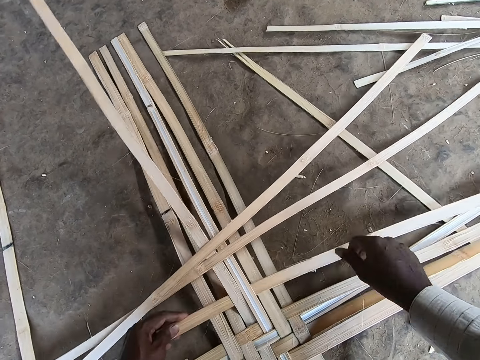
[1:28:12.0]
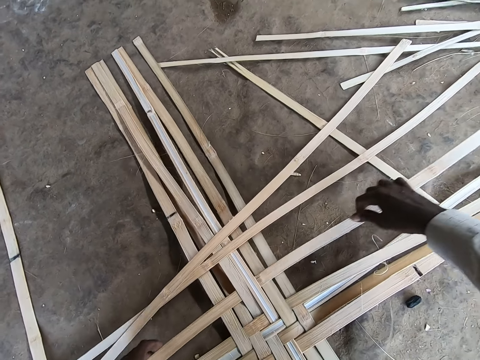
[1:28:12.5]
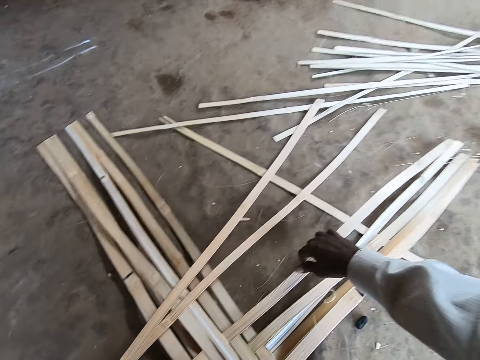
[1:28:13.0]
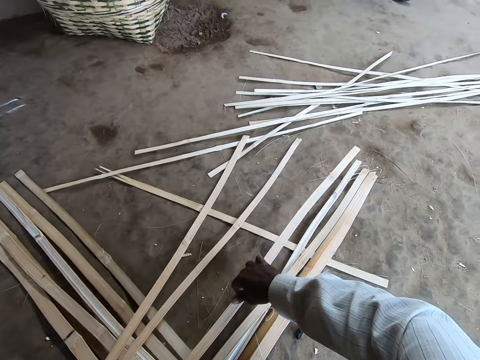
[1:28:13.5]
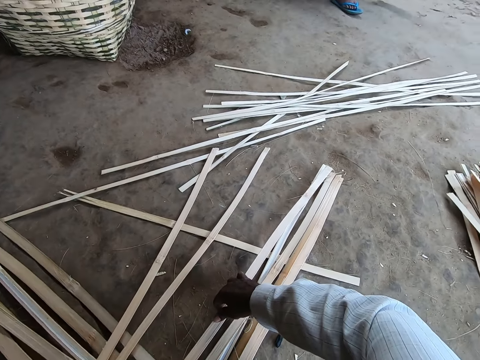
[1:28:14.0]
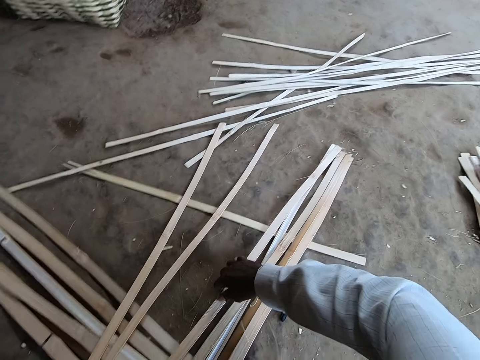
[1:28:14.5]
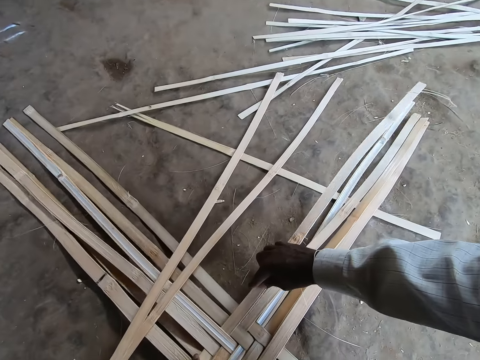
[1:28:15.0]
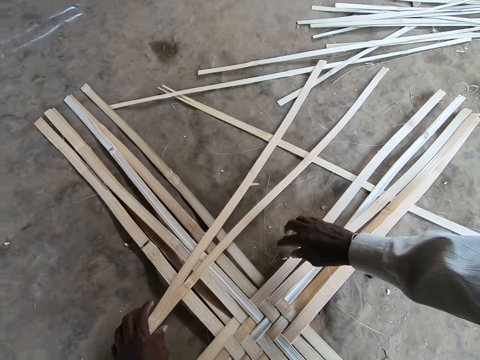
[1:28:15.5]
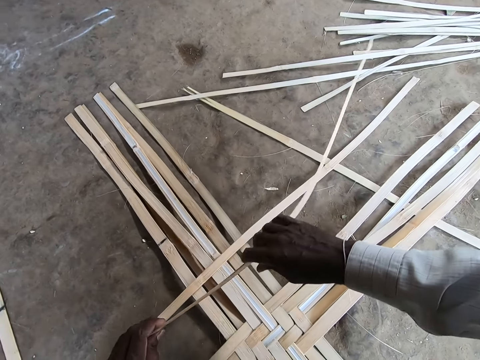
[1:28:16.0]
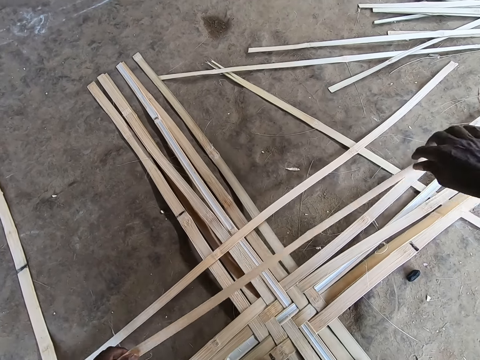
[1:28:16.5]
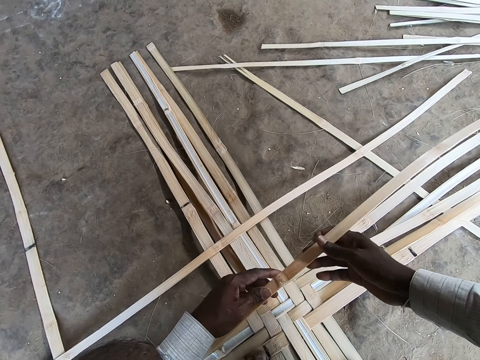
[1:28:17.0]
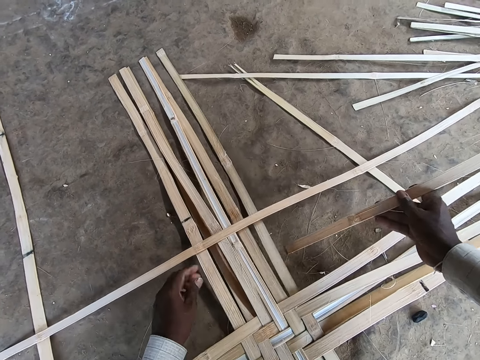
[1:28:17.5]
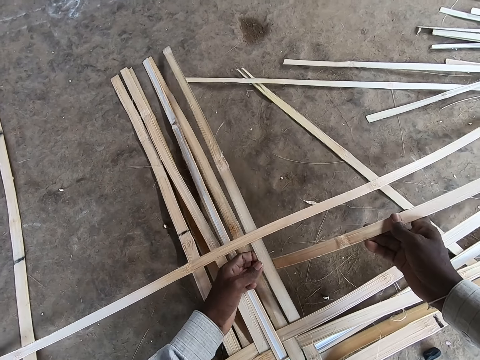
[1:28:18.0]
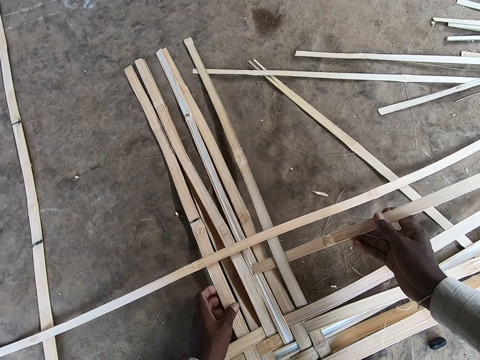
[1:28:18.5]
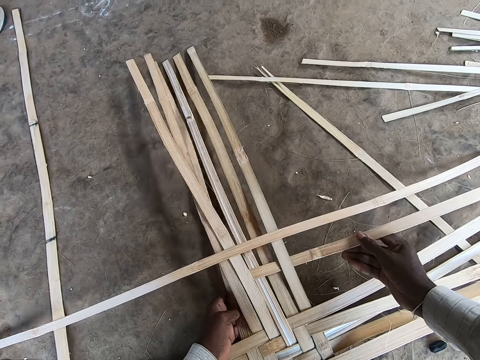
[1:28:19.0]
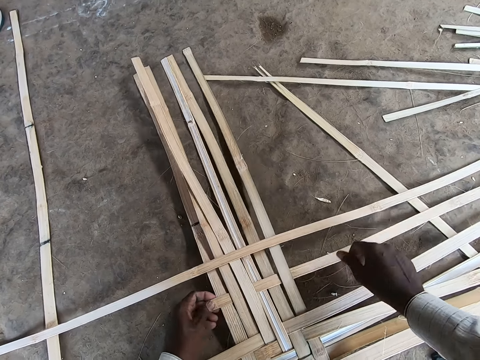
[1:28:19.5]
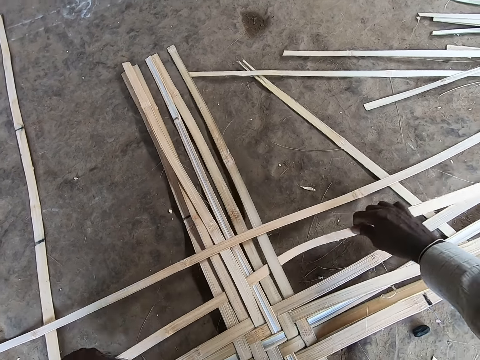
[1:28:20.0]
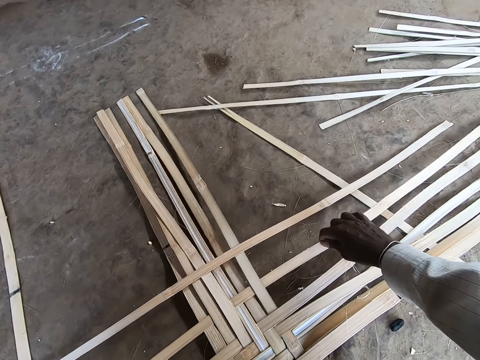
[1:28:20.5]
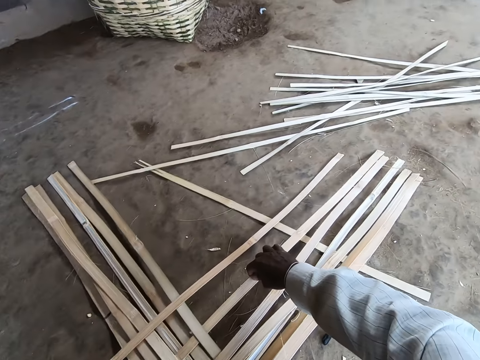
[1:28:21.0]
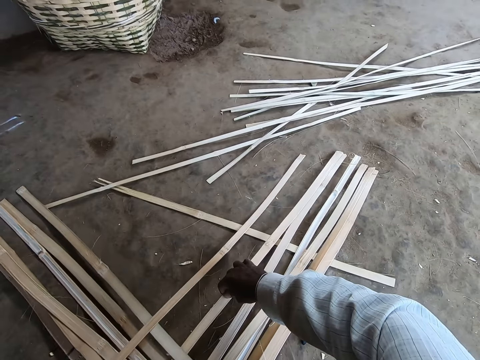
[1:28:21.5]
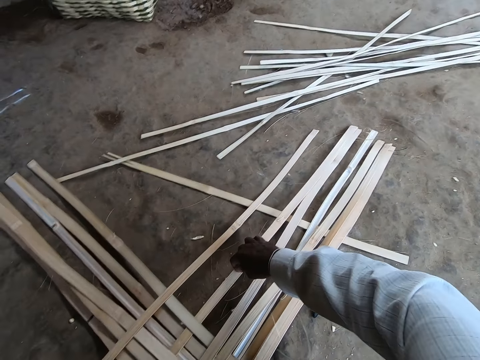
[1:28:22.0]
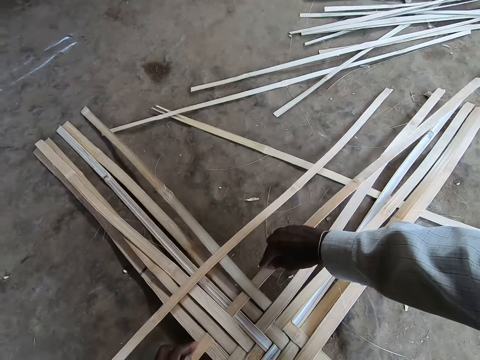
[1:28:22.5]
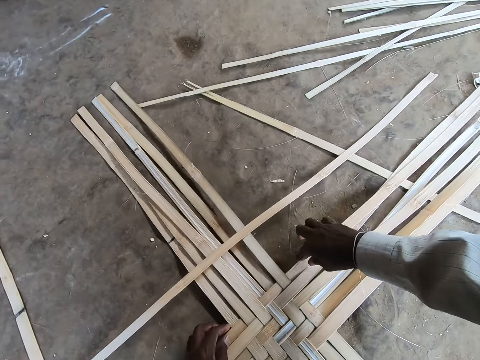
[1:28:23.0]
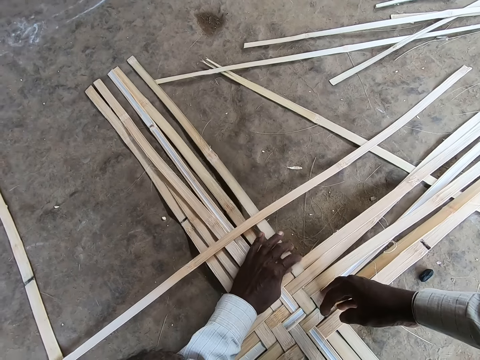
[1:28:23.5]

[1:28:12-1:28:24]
The camera wearer places the papyrus reed or bamboo strips between other papyrus reed. He adjusts the papyrus reed with his hands. He converses with a female. He adjusts the papyrus reed with his hands. He picks the bamboo strip from the ground with his left hand. He holds the bamboo strip with both hands. He takes the bamboo strip from his left hand with his right hand. He weaves the bamboo strips on the ground with both hands. He places the papyrus reed between other papyrus reed. He adjusts the papyrus reed with his hands. He converses with the female.

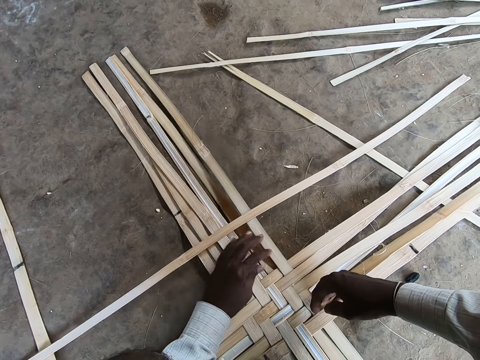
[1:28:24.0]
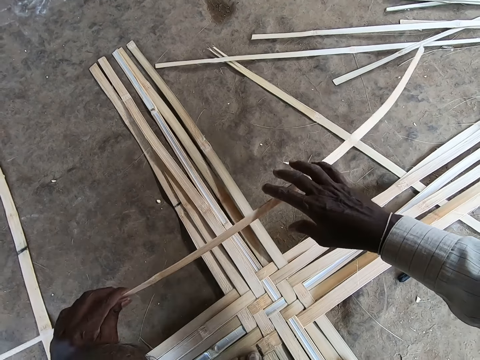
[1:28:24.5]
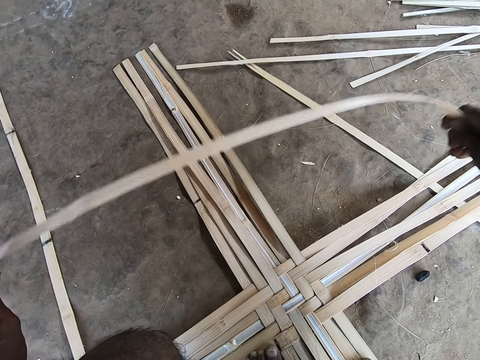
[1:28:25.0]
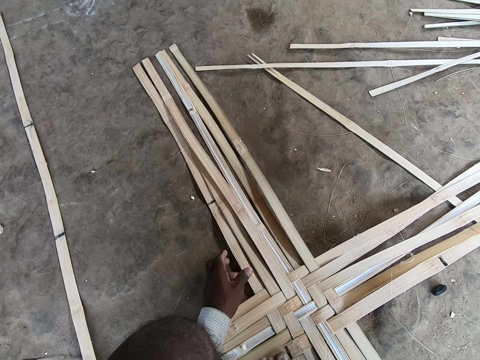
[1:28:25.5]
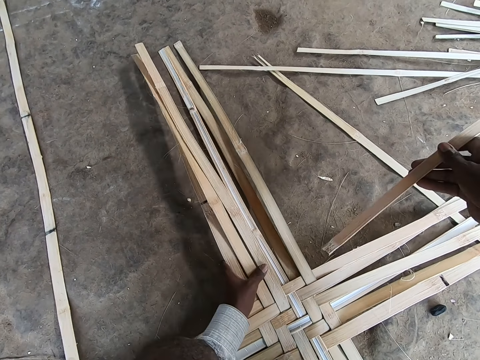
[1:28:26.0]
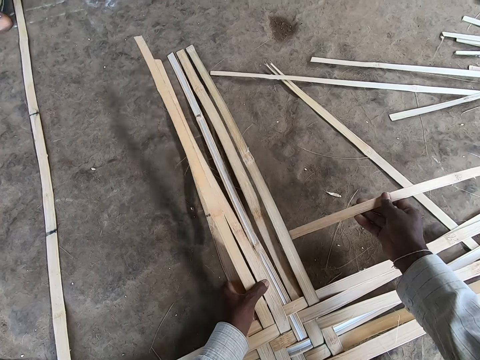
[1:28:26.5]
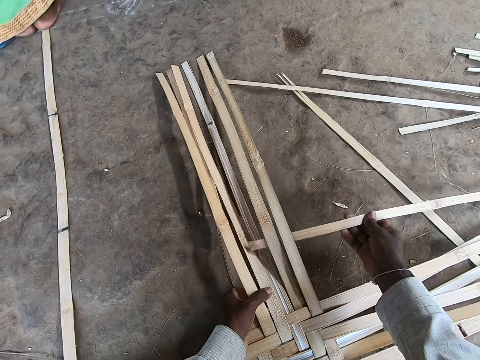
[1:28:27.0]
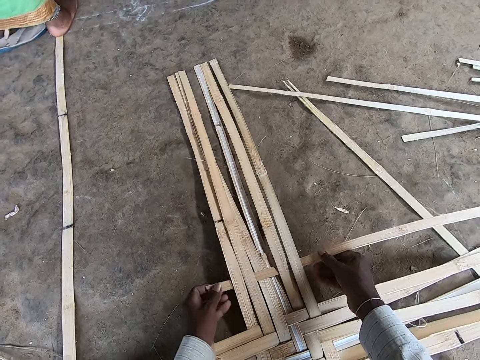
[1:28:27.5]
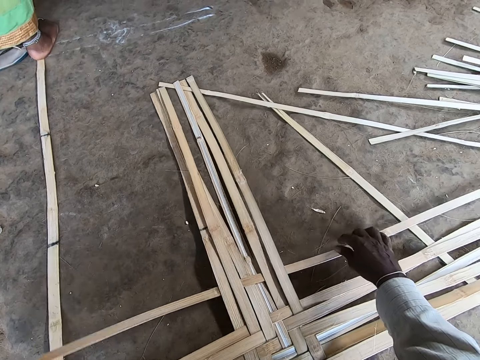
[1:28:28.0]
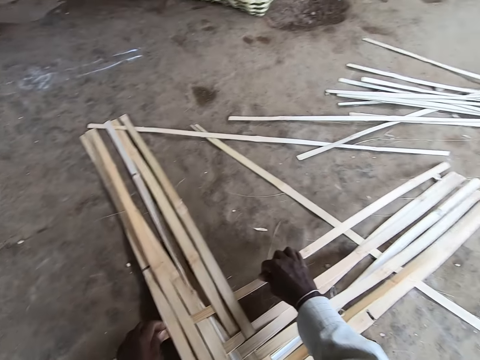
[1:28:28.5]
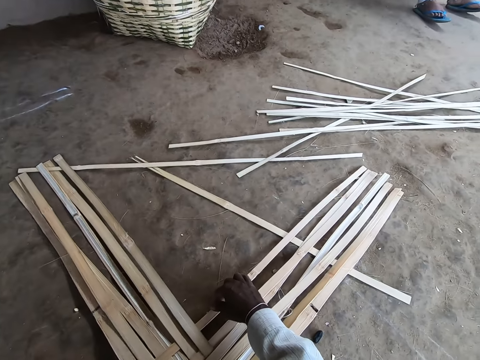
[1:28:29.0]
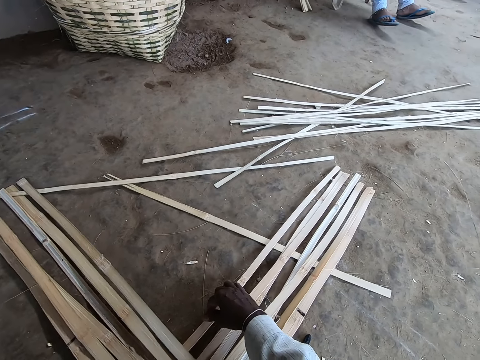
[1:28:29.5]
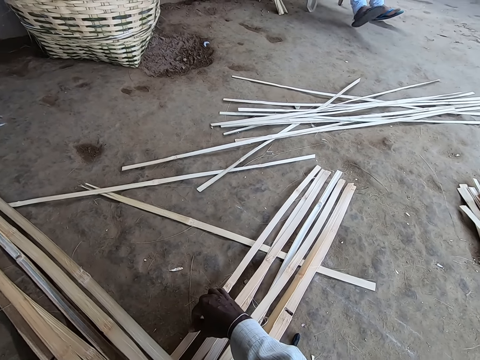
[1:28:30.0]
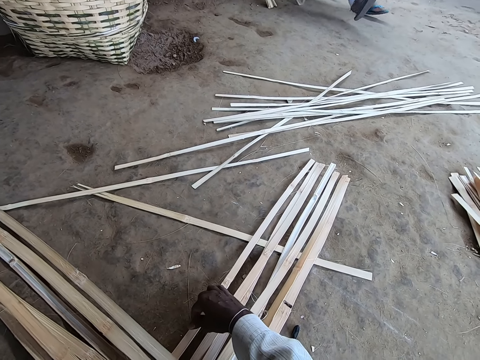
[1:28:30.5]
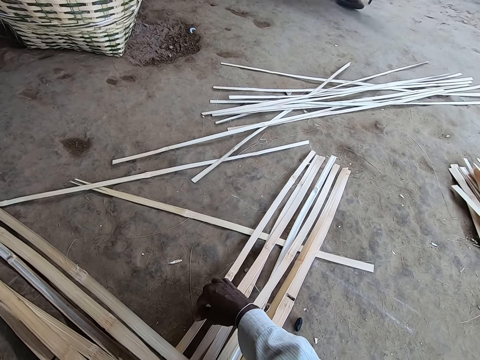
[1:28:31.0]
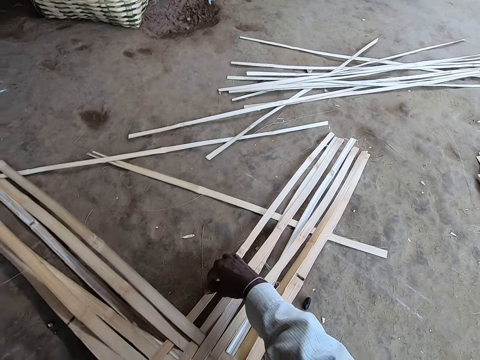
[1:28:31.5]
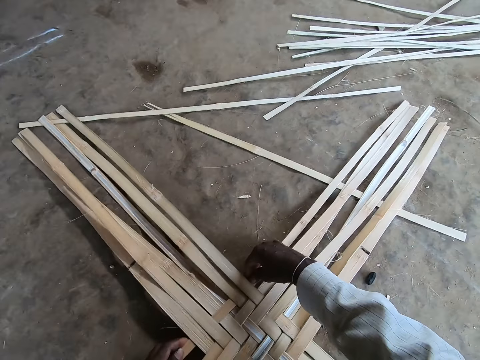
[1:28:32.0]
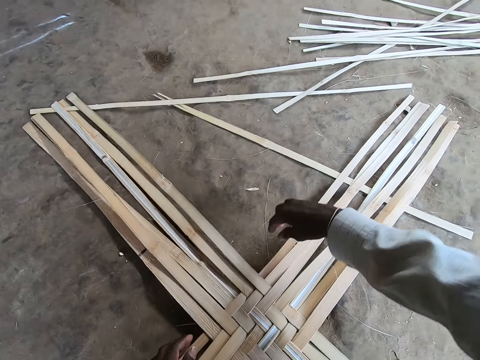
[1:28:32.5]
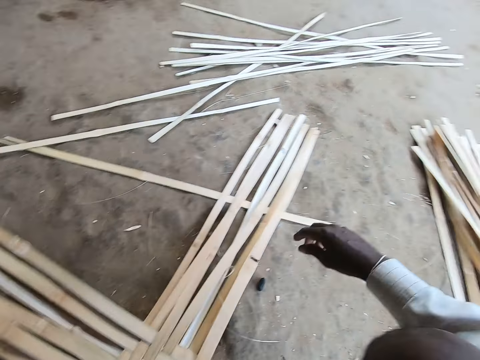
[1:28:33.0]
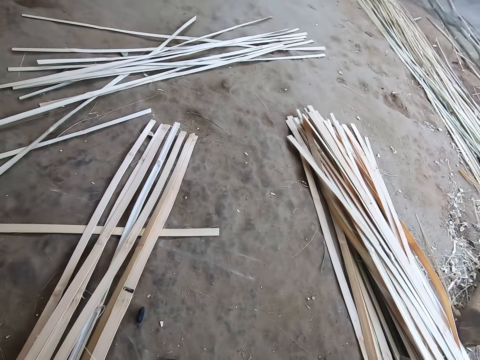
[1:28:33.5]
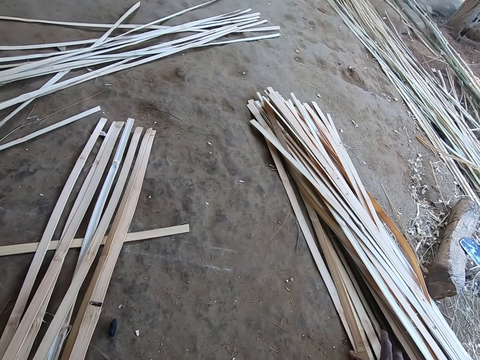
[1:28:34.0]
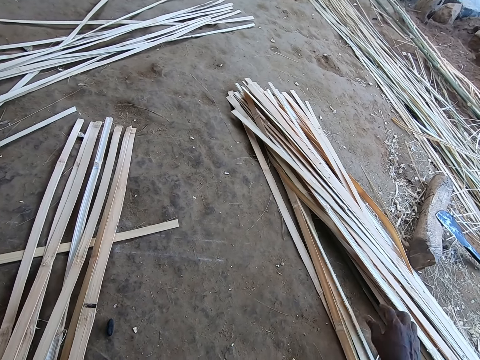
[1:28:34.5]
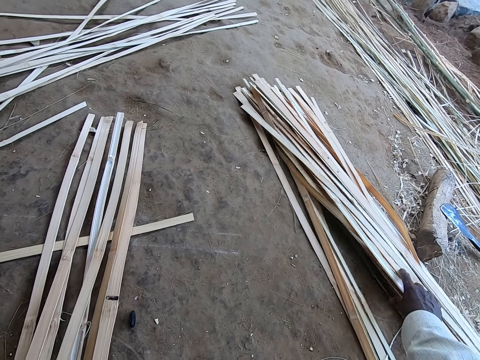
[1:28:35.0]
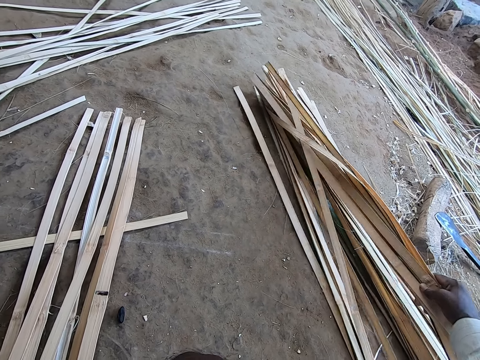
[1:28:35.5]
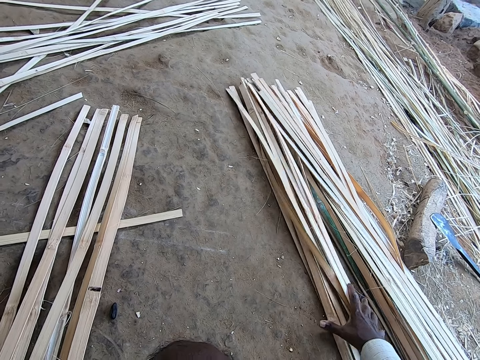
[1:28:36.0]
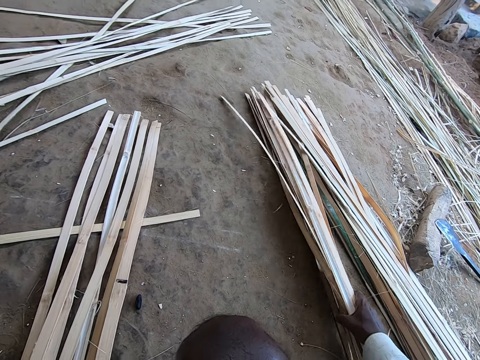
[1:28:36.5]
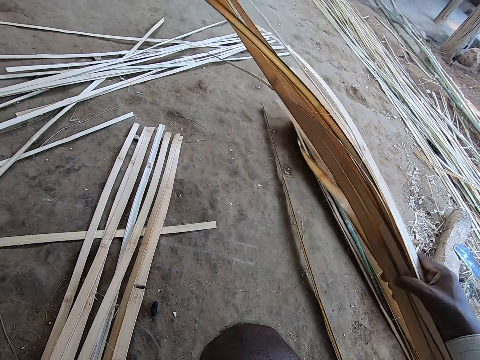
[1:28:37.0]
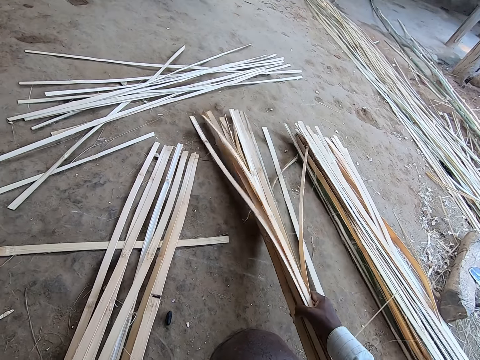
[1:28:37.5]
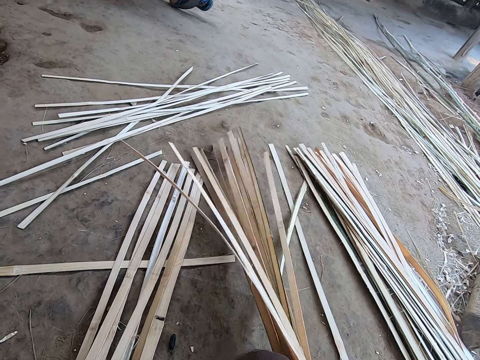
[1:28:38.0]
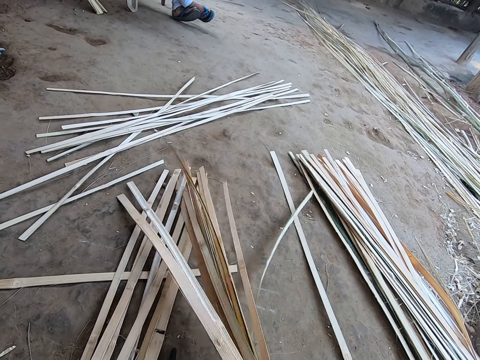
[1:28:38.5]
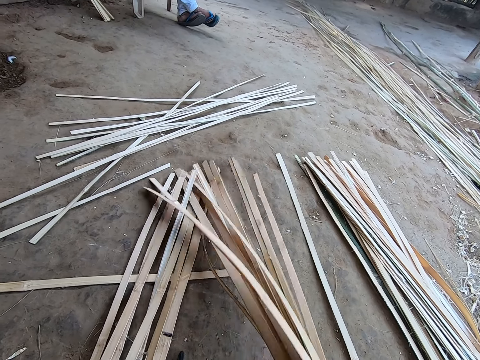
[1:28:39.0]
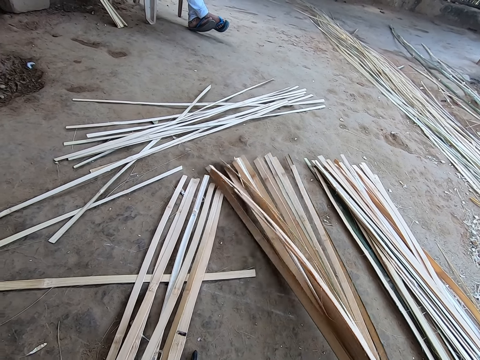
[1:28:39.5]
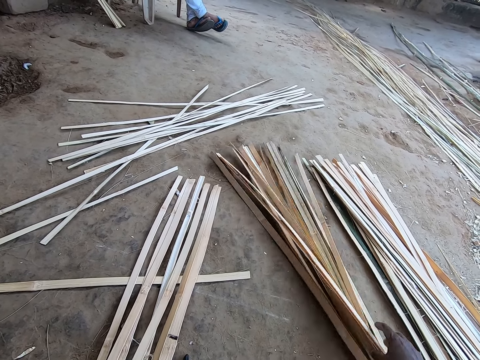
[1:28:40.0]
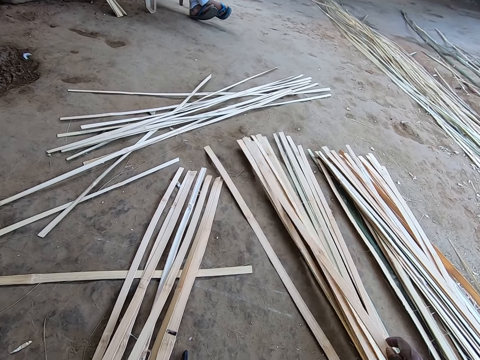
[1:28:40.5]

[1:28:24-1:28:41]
The camera wearer picks the bamboo strip or papyrus reed from the ground with his left hand. He holds the bamboo strip with both hands. He weaves the bamboo strips on the ground with both hands. He places the papyrus reed between other papyrus reed. He adjusts the papyrus reed with his hands. He converses with a female. He adjusts the papyrus reed with his hands. He sorts the bamboo strips on the ground with his right hand. He picks the bamboo strips from the ground with his right hand. He drops the bamboo strips on the ground with his right hand.
